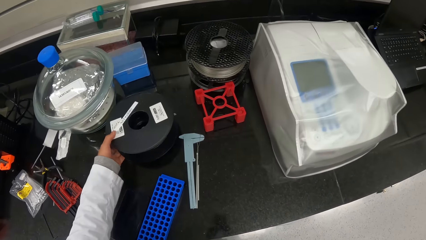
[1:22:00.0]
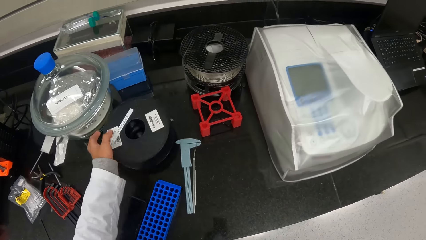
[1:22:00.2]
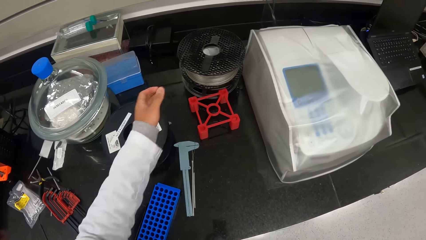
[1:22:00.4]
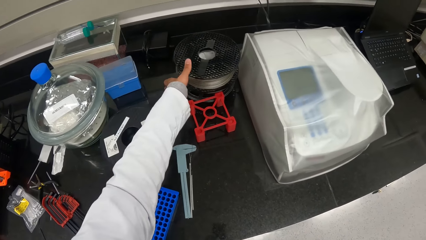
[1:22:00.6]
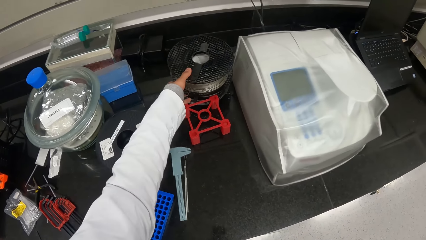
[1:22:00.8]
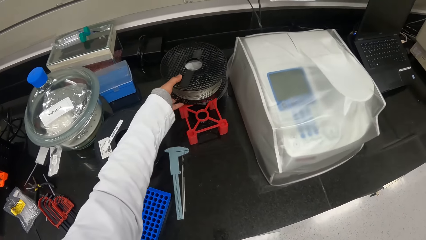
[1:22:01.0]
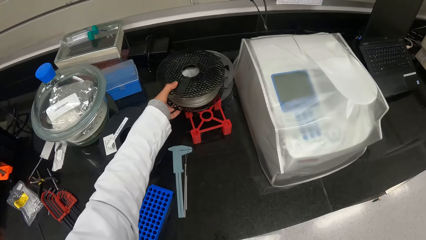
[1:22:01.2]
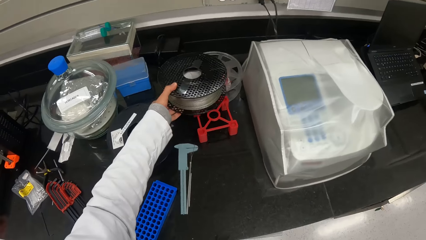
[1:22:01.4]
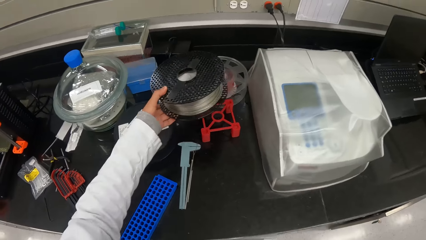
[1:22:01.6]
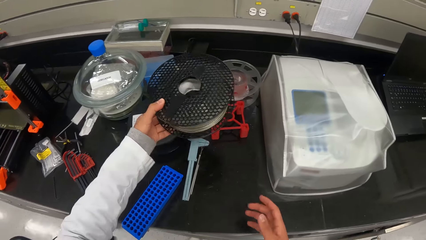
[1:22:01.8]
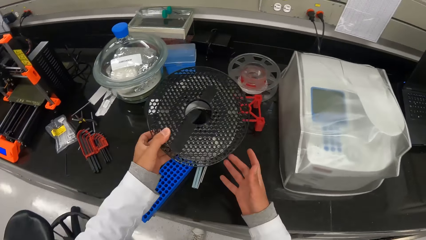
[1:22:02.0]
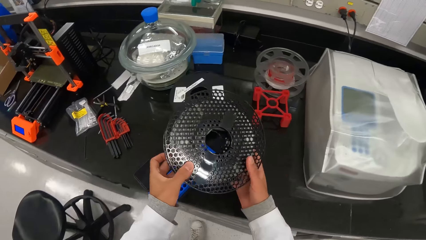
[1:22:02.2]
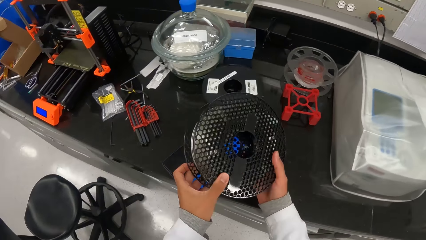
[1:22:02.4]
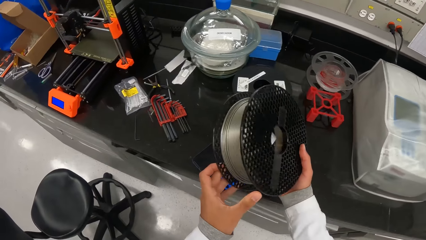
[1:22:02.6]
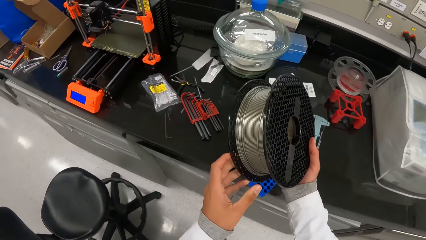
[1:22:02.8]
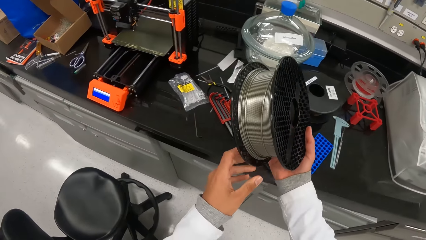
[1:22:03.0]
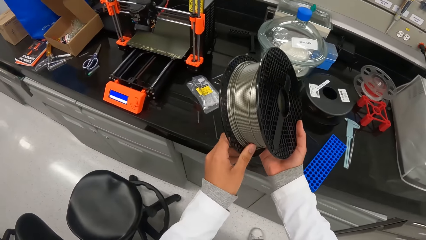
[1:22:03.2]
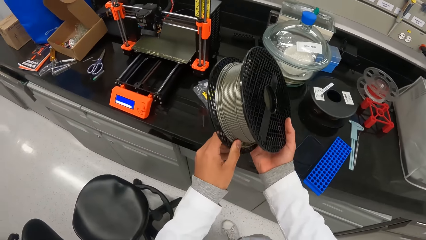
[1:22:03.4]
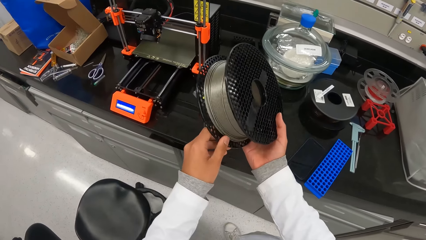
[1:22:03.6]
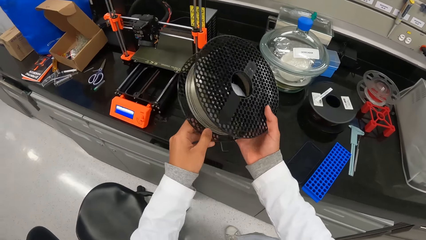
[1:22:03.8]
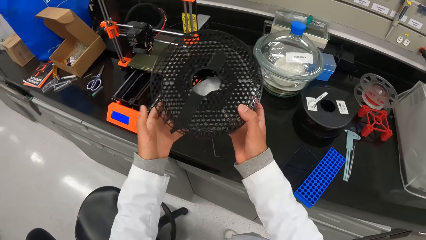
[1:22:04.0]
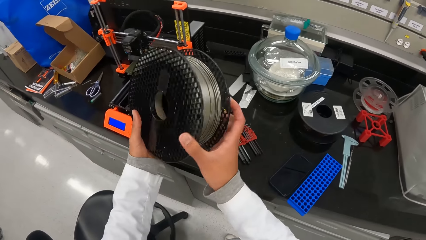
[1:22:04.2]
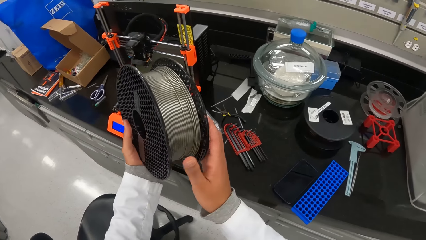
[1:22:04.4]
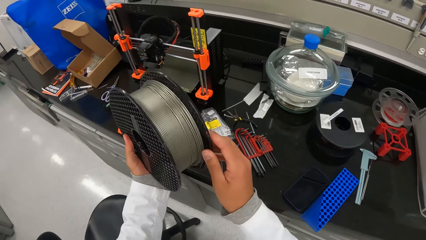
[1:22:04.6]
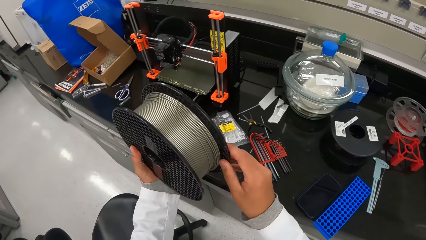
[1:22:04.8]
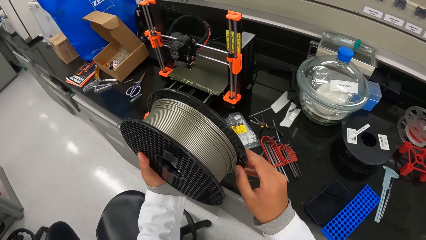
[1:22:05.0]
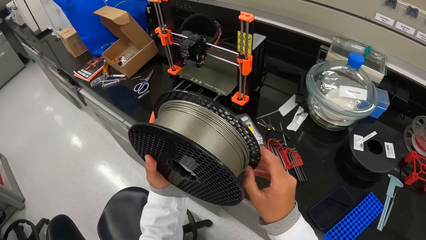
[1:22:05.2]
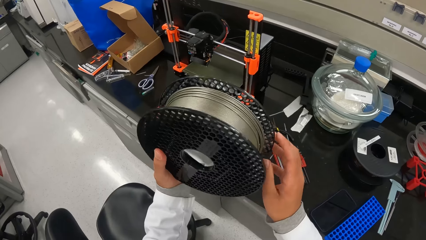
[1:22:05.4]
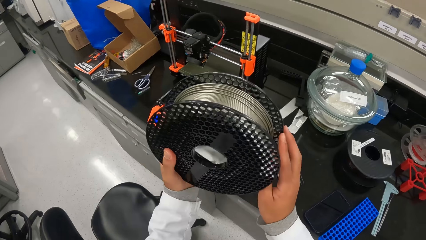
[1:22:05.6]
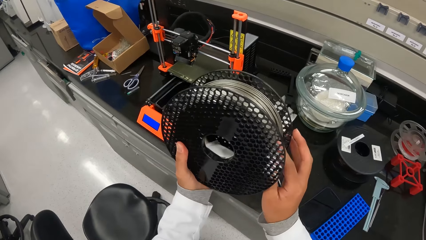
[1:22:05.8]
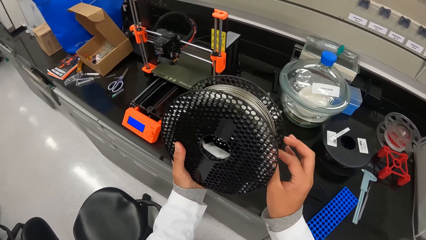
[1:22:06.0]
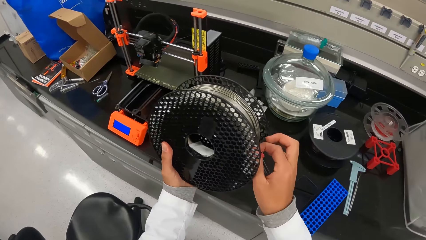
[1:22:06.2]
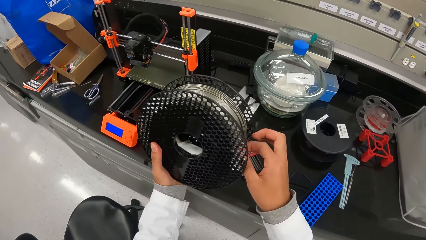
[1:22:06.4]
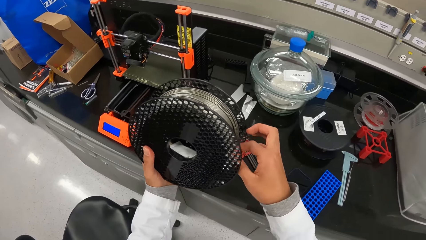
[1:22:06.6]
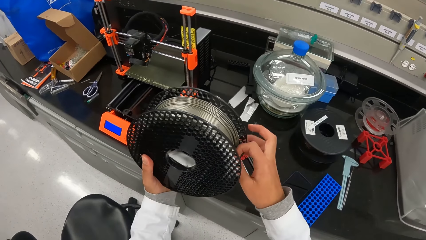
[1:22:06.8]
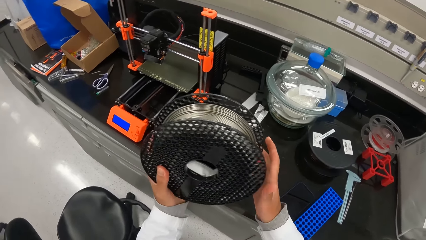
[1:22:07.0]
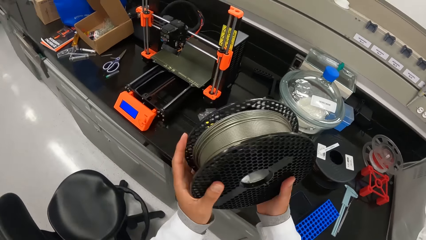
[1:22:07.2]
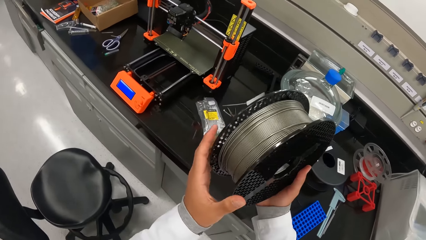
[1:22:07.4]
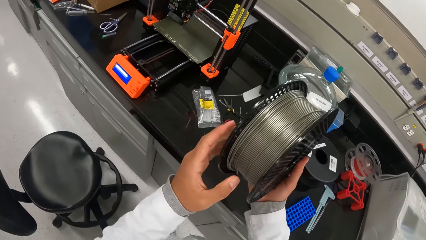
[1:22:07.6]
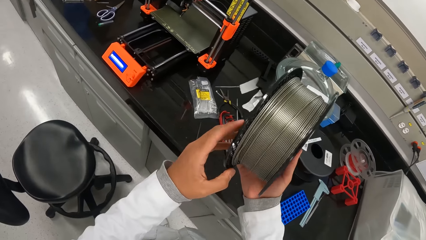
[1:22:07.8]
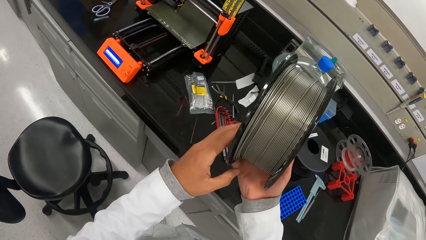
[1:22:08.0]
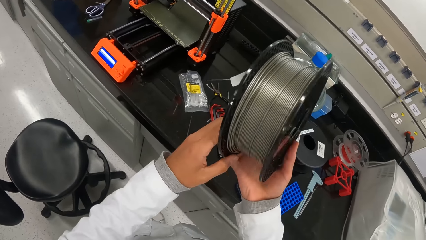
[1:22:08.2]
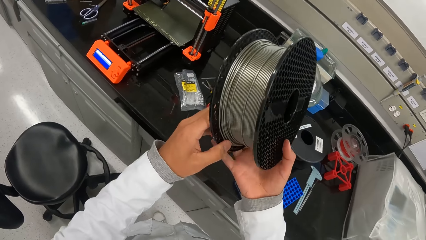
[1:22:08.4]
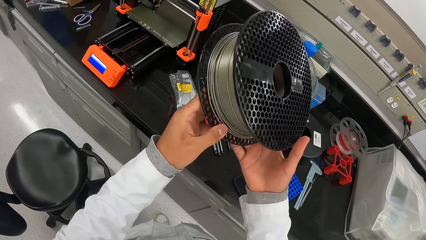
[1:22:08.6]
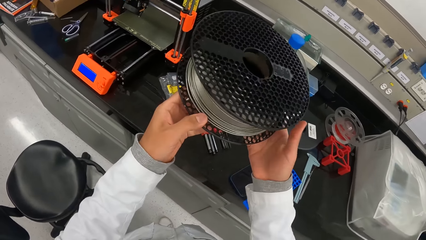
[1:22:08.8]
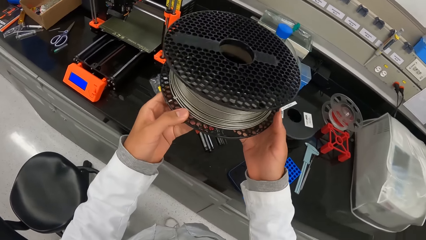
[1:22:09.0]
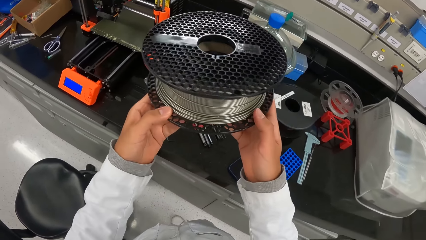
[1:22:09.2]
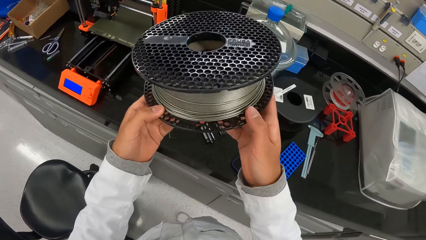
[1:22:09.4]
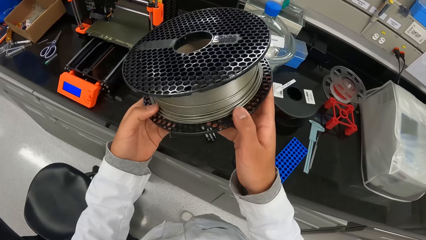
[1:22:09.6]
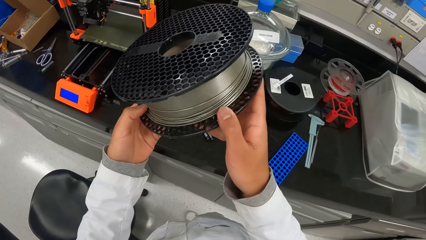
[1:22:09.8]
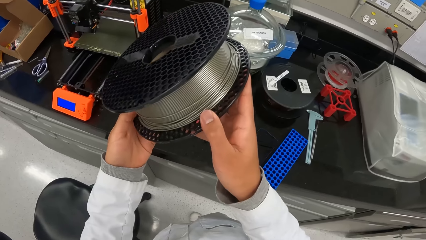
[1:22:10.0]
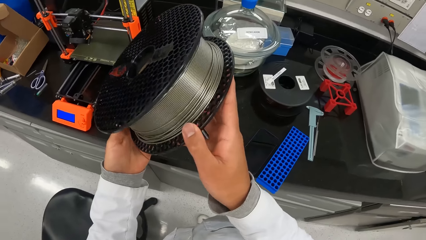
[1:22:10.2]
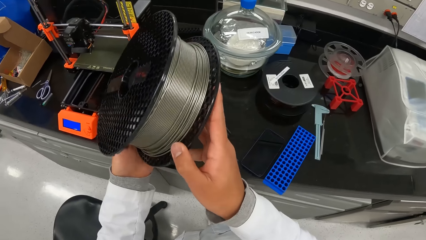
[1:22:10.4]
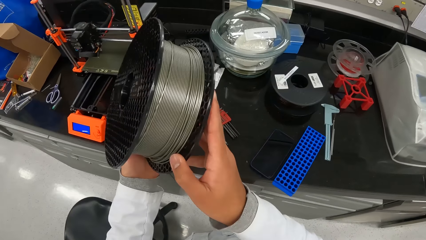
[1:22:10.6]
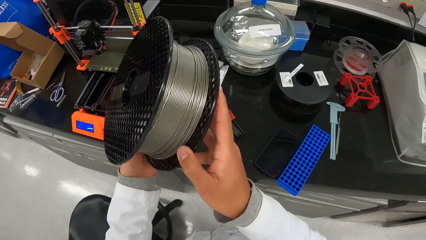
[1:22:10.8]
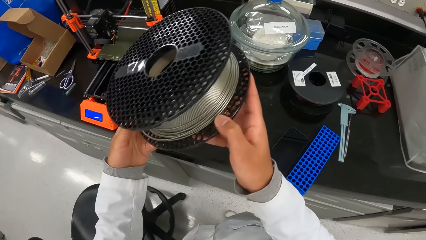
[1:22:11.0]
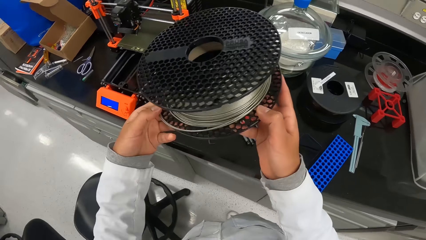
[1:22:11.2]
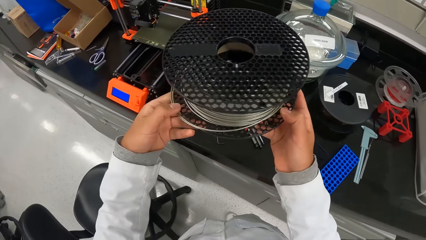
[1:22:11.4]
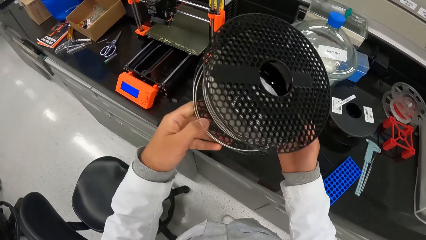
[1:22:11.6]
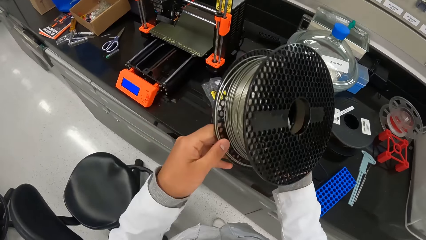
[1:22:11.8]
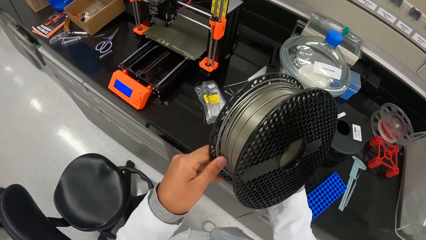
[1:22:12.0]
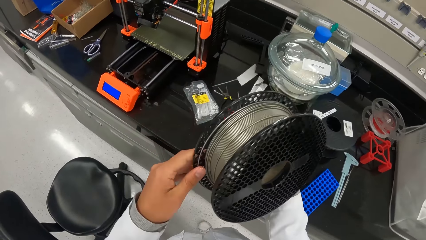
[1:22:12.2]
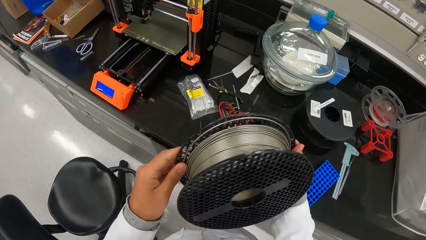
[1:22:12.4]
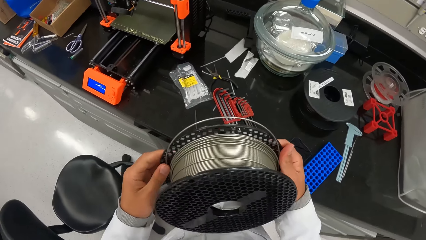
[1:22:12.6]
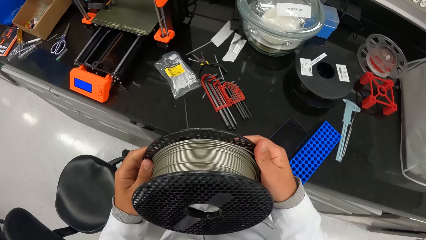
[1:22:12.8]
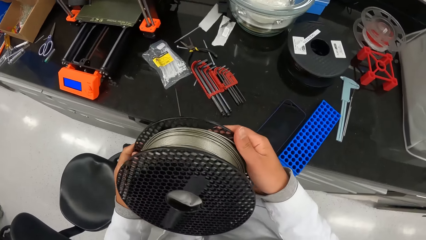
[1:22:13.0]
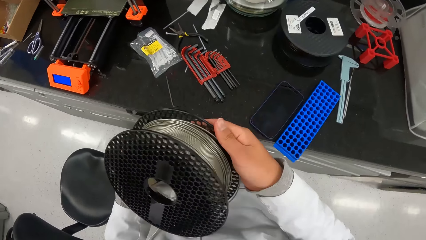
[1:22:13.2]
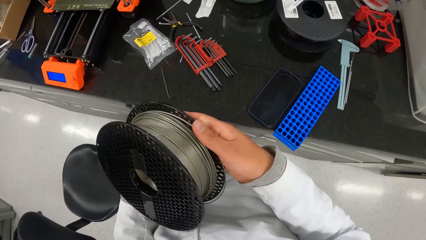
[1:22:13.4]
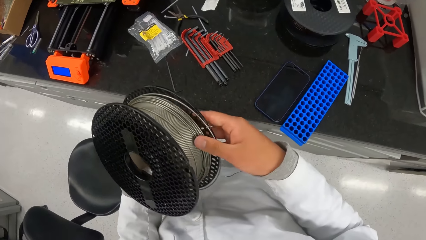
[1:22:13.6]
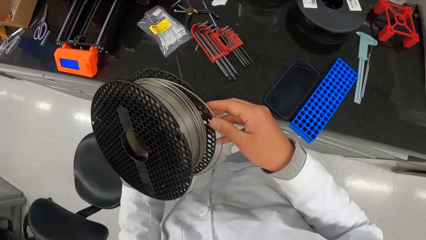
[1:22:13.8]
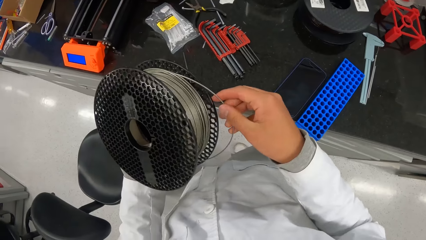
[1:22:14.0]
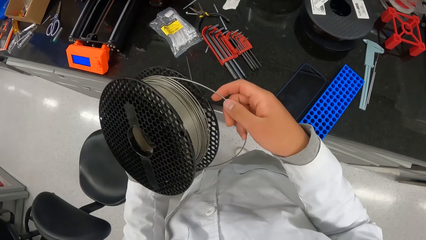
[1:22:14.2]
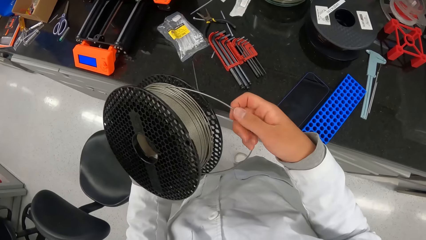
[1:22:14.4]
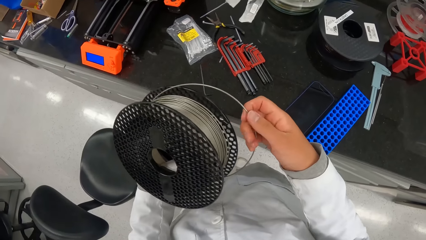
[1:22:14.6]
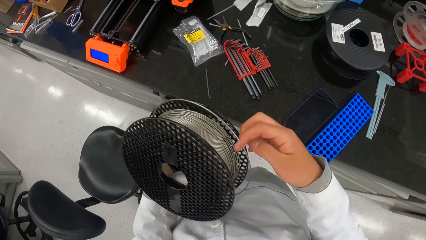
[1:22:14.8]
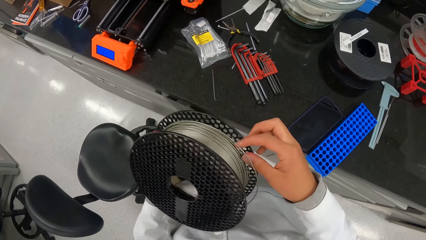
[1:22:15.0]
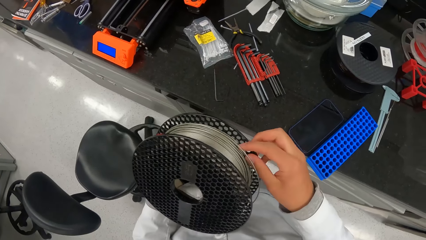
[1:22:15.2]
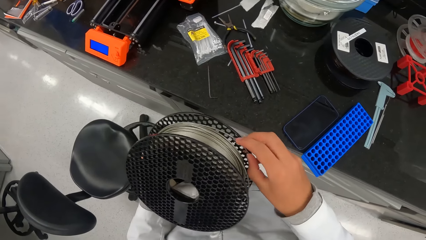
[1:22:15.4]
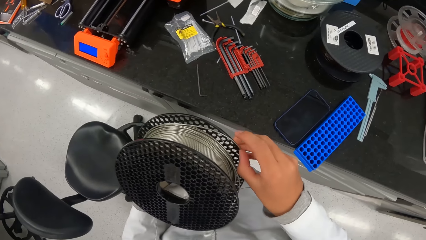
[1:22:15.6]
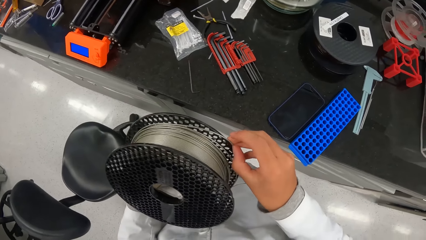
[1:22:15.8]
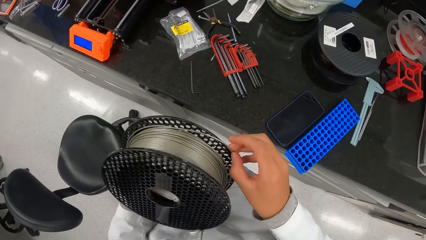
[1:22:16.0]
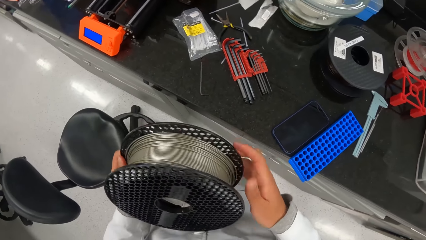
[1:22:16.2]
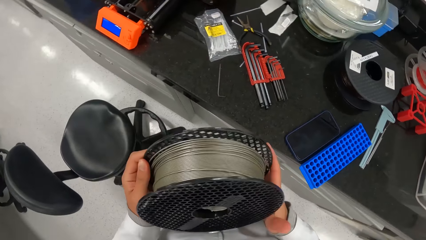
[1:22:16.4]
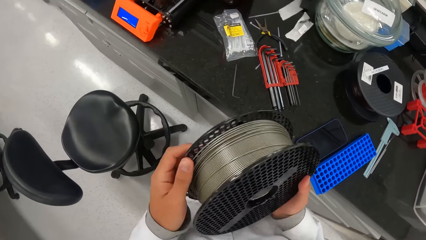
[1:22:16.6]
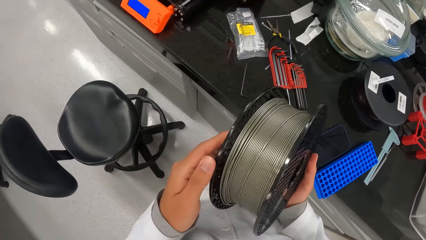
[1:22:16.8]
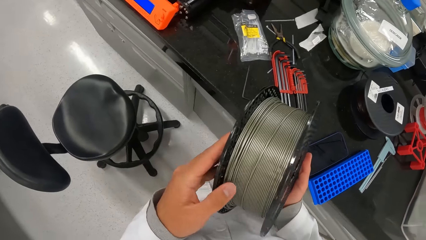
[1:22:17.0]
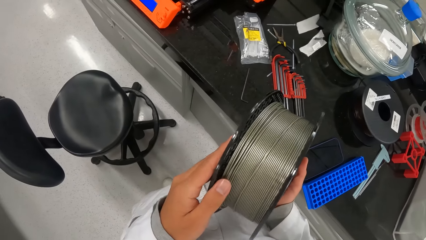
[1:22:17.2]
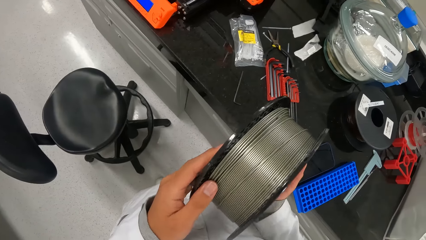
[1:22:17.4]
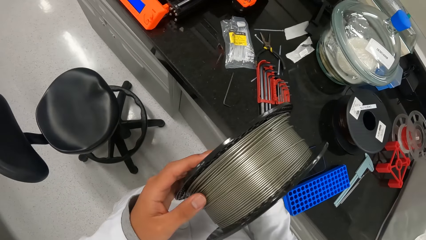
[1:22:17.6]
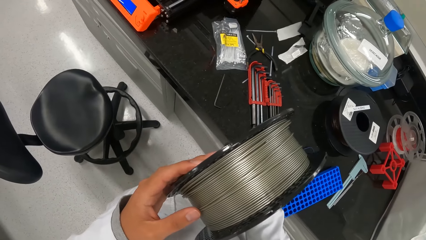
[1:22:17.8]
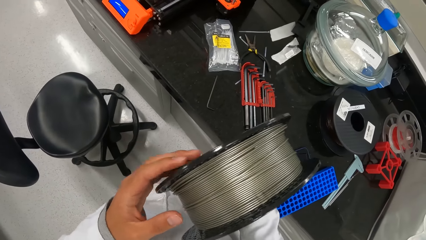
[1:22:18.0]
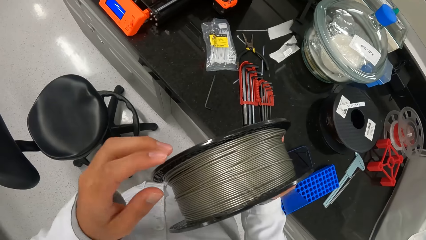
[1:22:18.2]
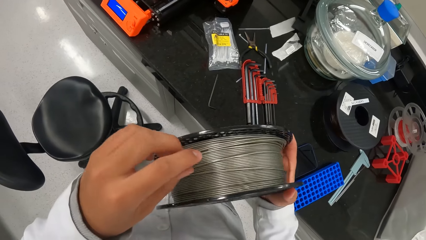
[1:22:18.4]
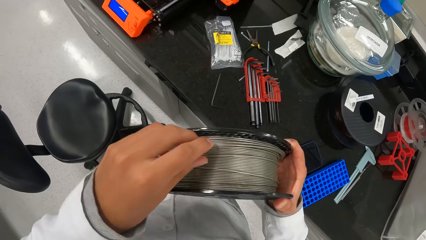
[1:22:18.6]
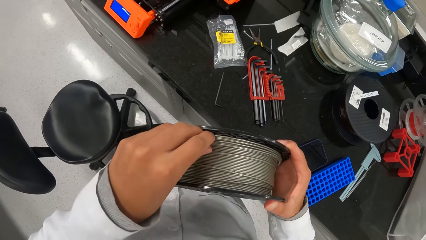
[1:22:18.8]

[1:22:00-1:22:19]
The camera wearer places the 3D filament on the table with his left hand. He picks up a 3D printer filament or cable from the stack on the table with his left hand. He holds the 3D printer filament with both hands. He walks around the house. He traces the tip of the 3D printer filament with his hands. He untangles the cable with his hand.
